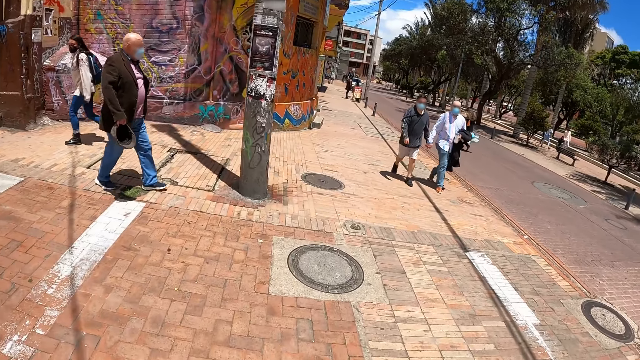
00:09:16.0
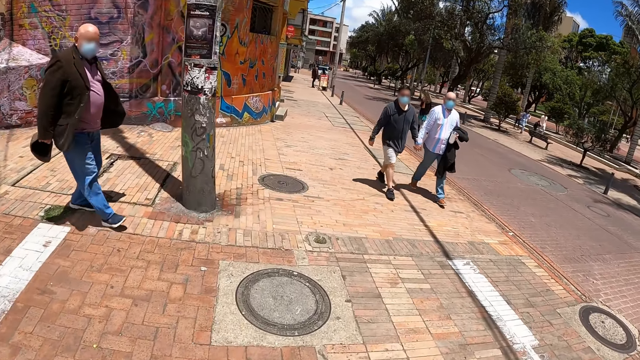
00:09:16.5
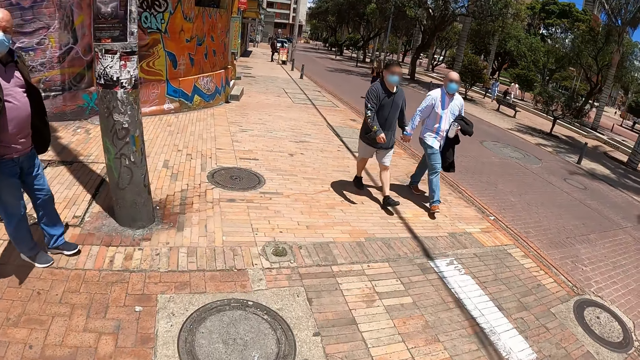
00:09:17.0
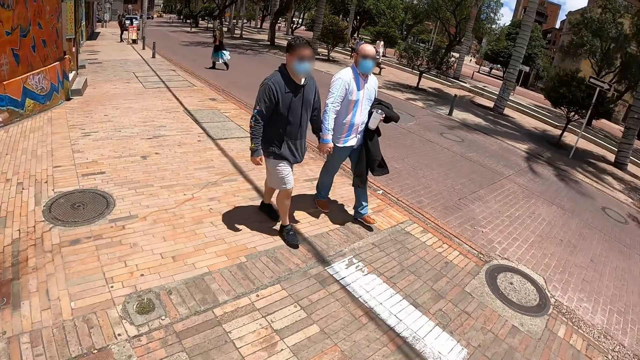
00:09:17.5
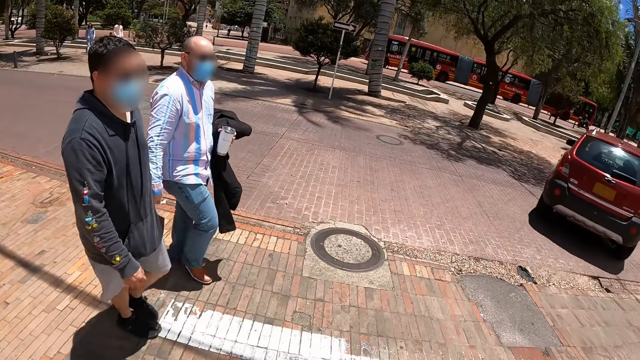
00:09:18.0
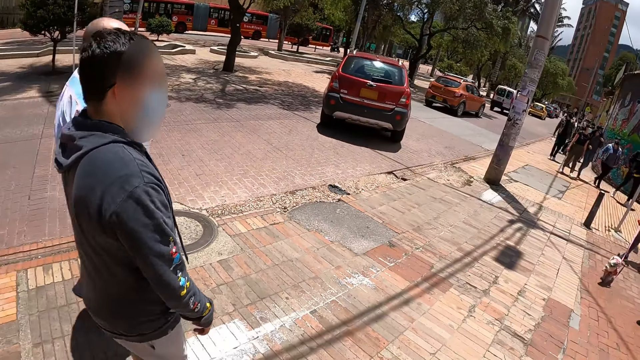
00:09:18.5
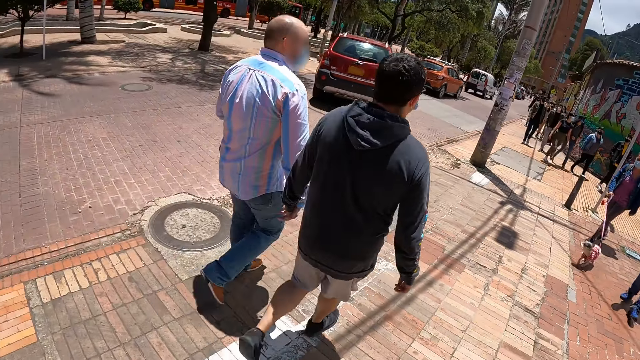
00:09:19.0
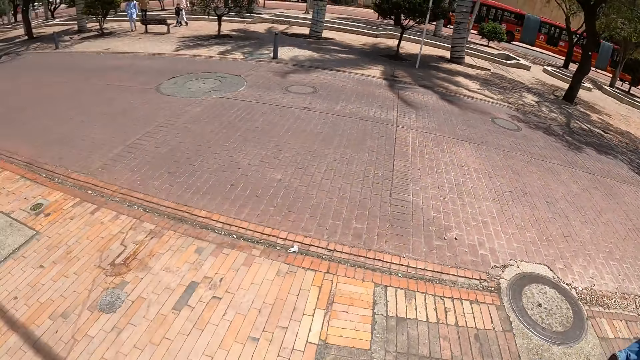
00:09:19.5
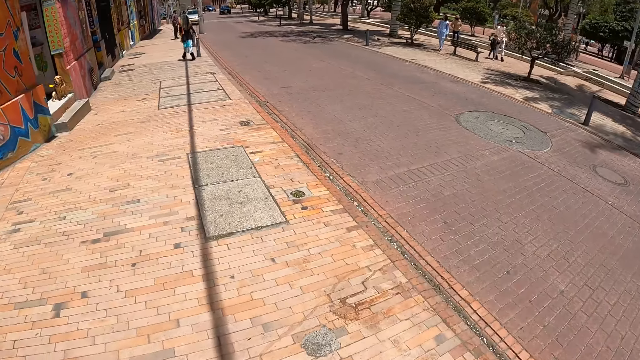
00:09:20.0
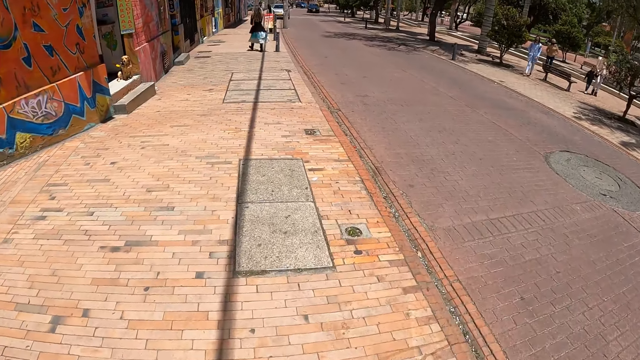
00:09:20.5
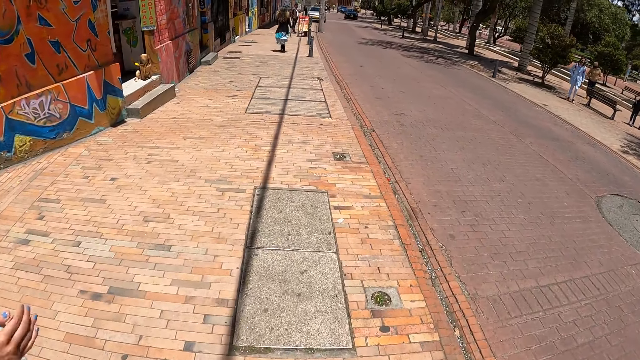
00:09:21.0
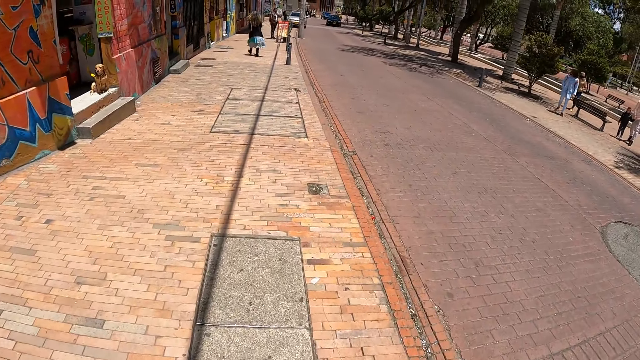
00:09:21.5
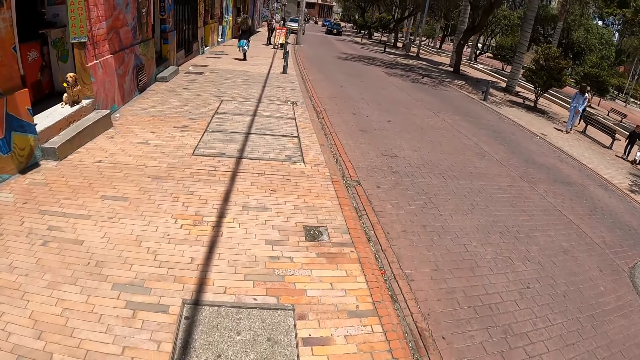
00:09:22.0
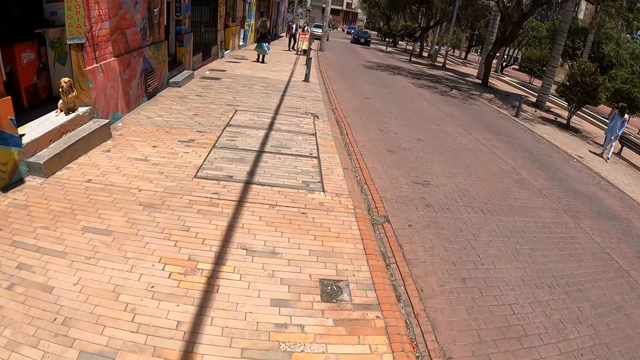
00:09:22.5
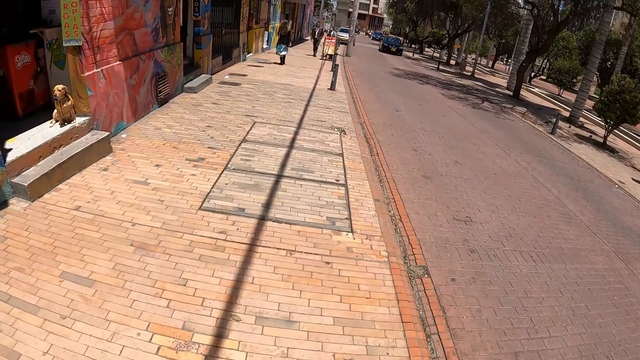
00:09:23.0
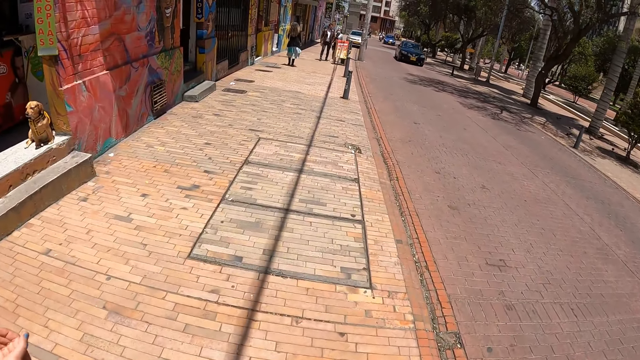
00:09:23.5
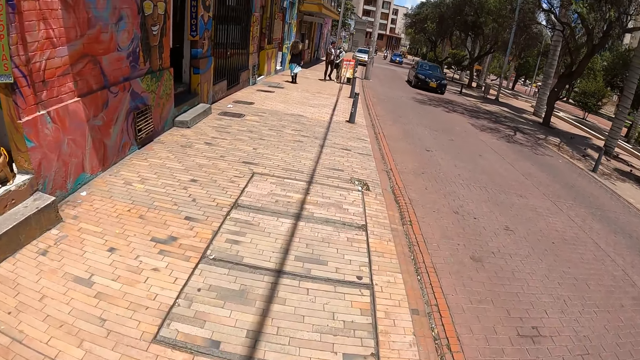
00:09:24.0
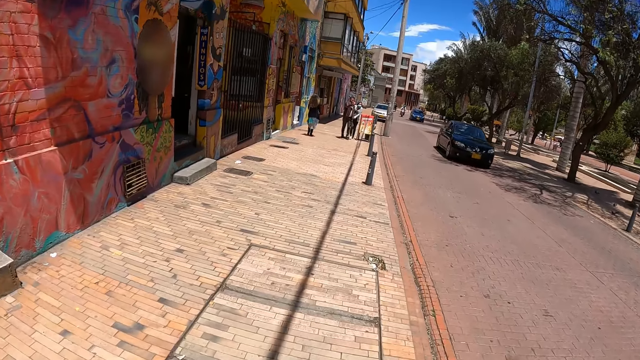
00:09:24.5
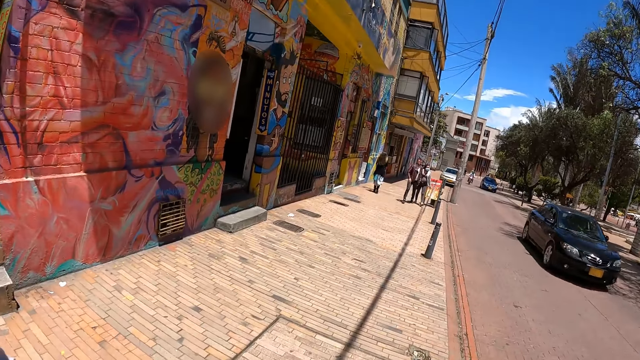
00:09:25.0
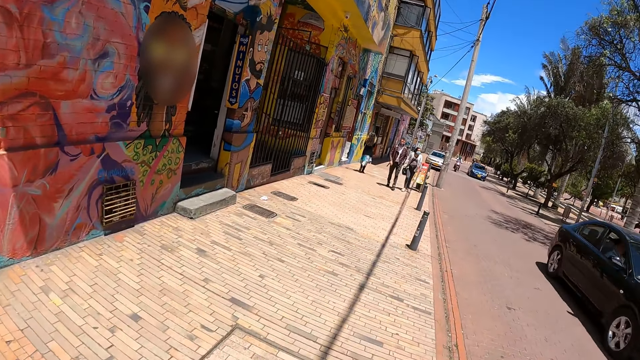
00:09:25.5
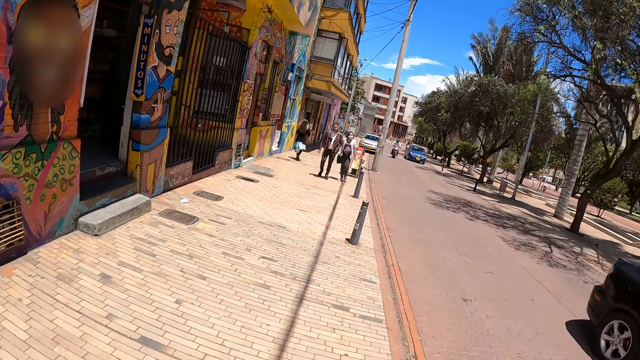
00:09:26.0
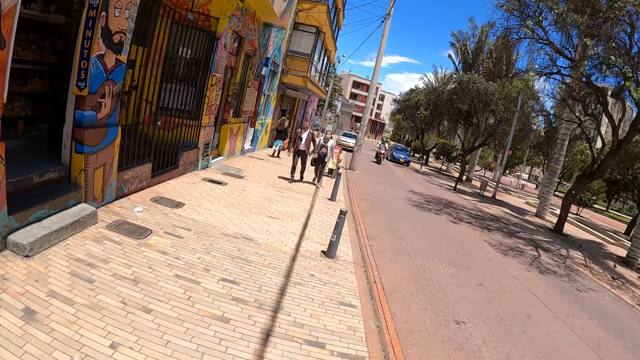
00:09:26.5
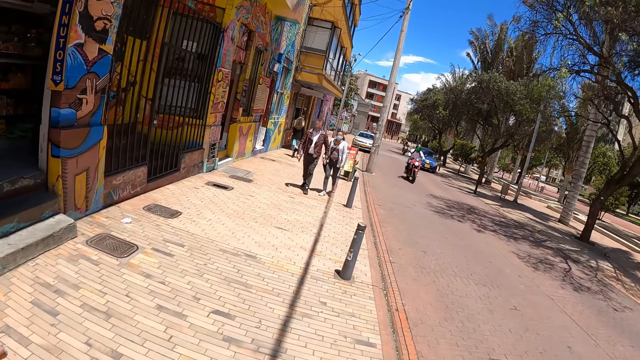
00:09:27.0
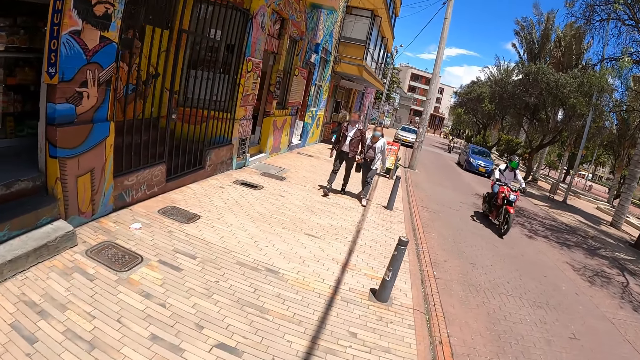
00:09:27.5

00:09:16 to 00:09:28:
The camera wearer turns towards the car. They look around the road, turn towards the pavement, and walk on the pavement with a woman.

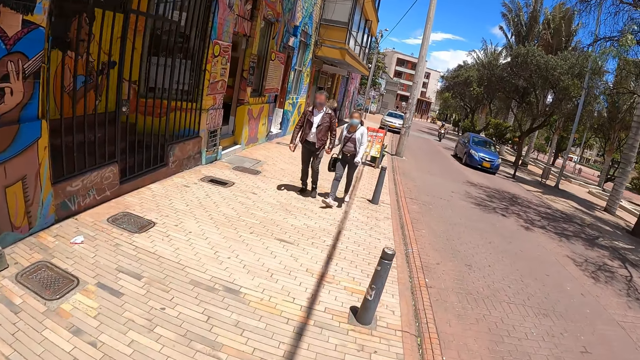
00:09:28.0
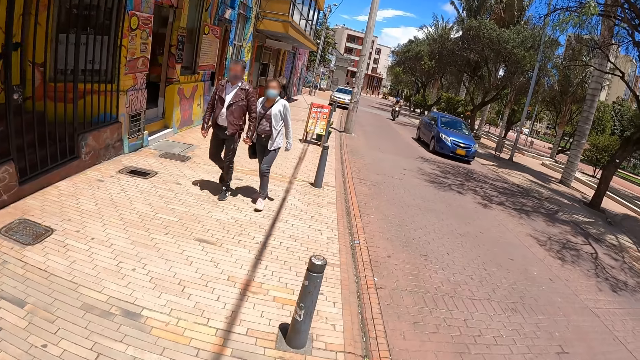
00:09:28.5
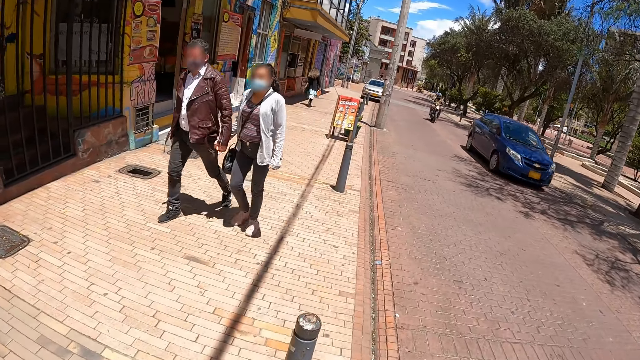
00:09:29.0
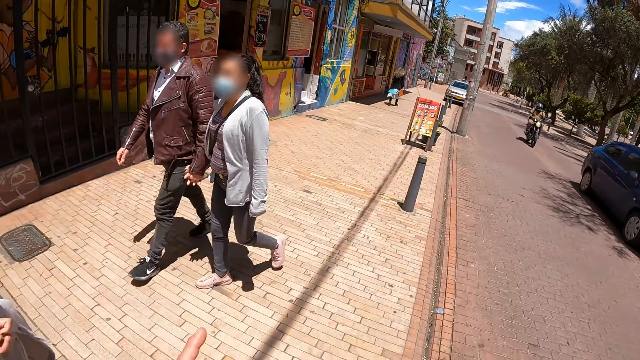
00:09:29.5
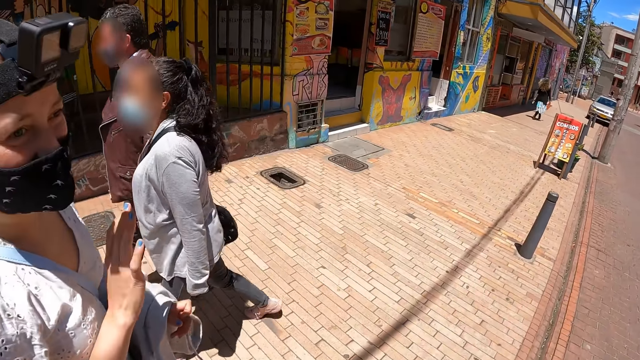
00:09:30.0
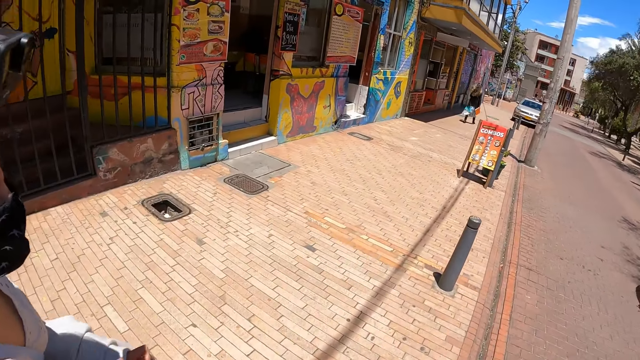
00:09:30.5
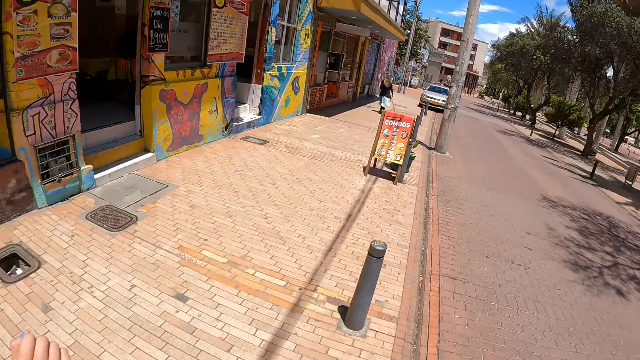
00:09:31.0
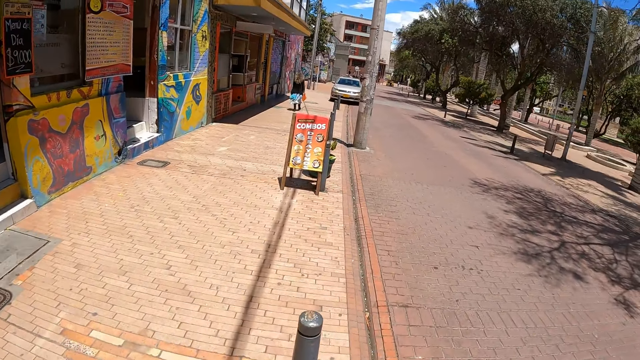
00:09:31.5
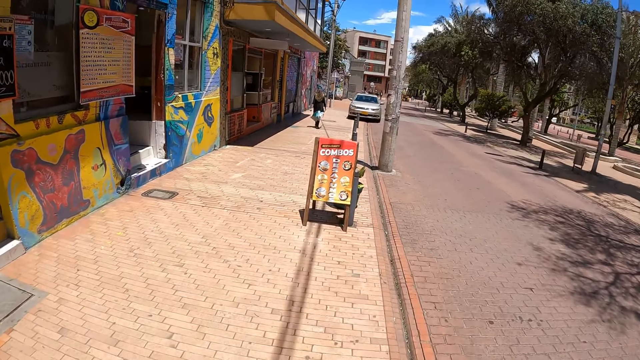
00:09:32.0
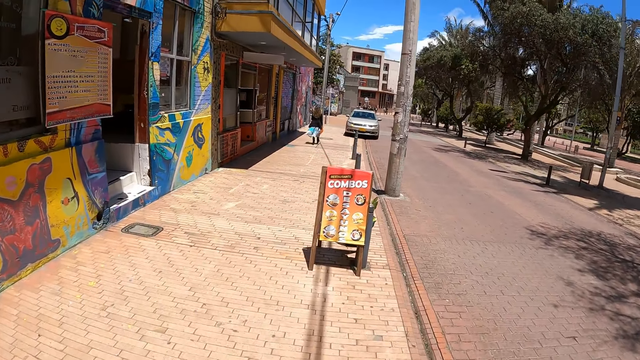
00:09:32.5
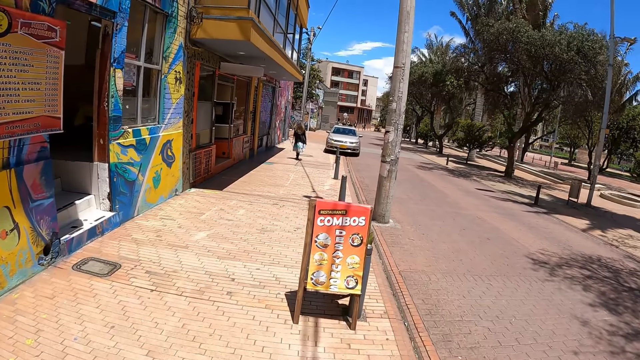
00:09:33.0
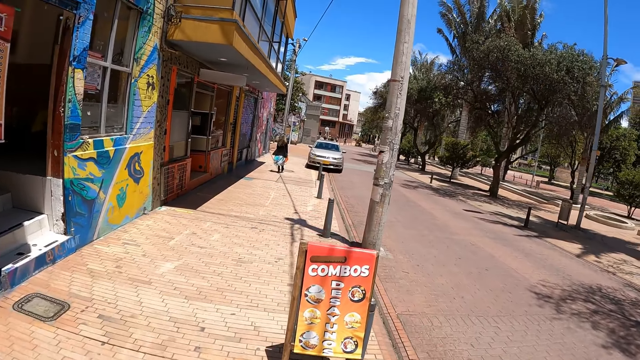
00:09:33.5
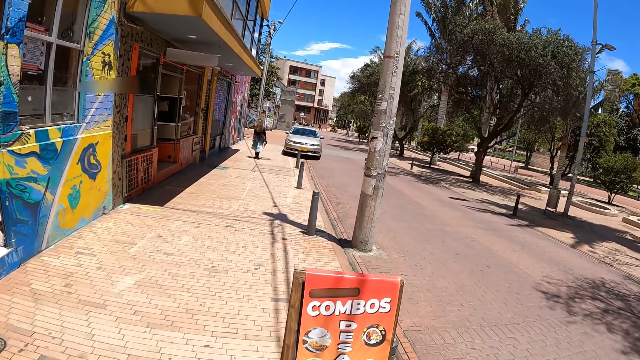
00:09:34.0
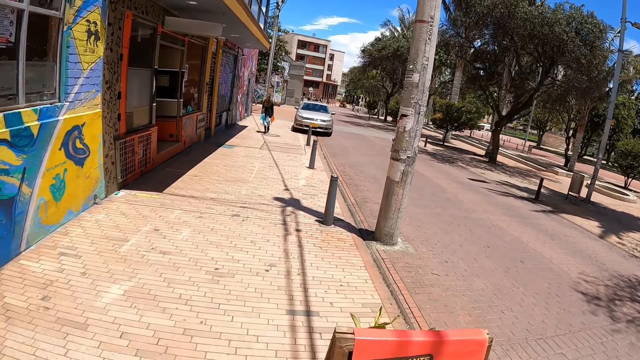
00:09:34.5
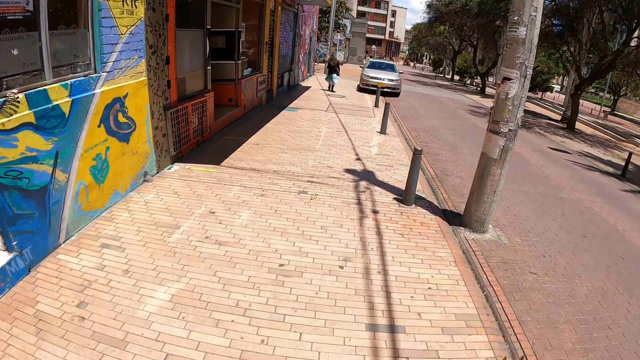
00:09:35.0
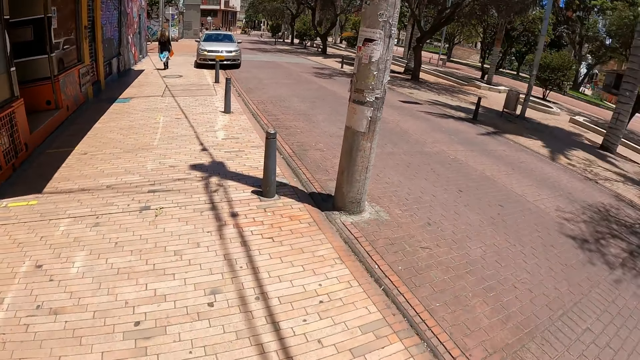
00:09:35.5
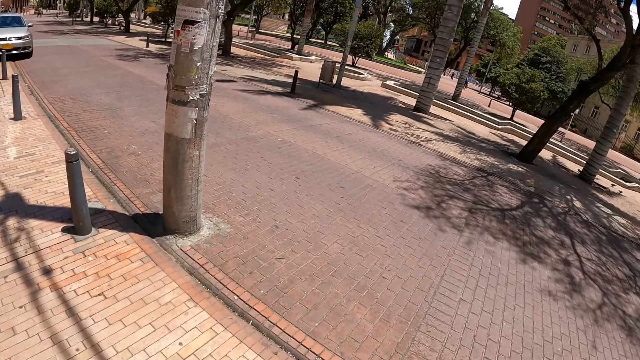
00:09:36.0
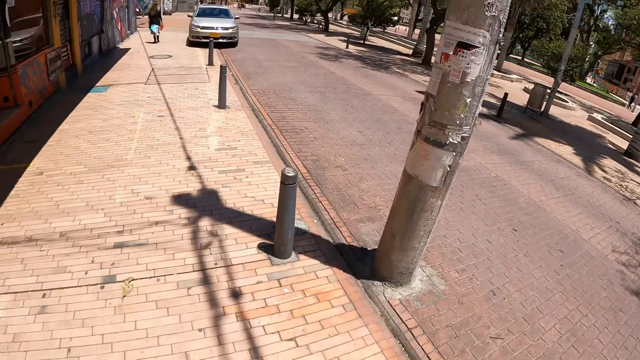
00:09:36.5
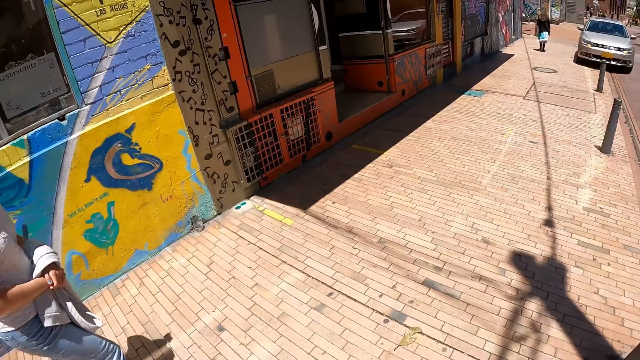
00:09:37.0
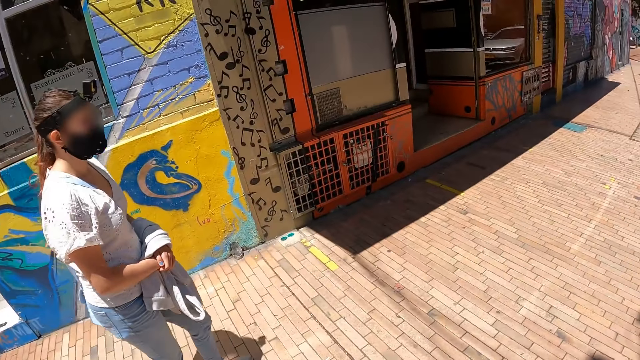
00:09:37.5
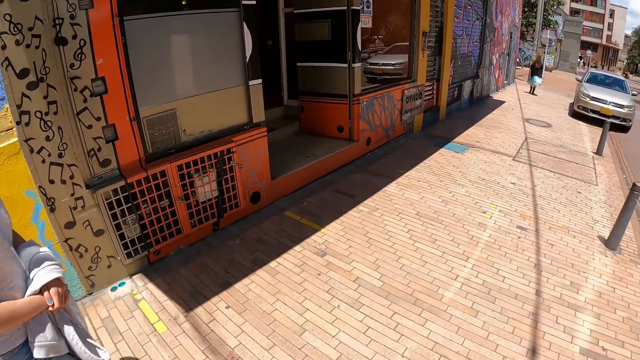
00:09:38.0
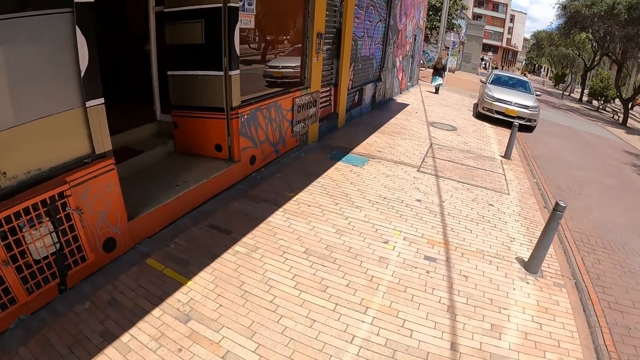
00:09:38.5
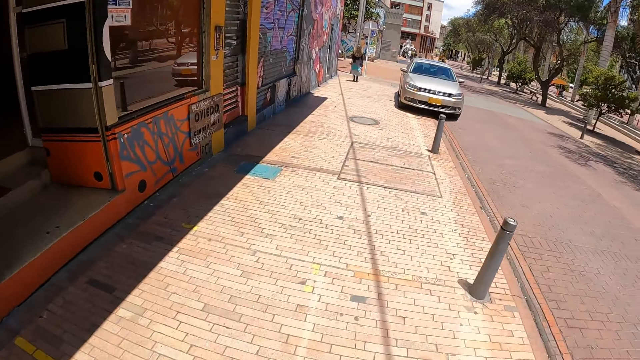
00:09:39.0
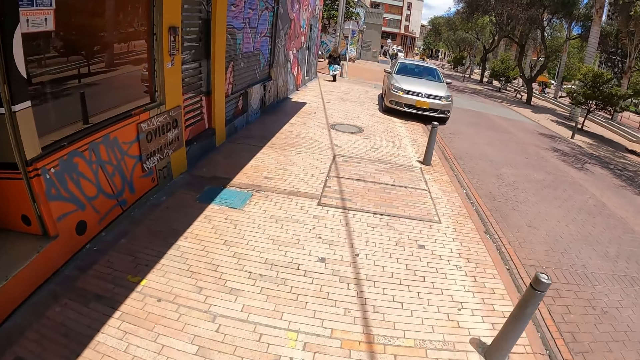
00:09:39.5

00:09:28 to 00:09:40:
The camera wearer walks on the side of the road. They look around and look at a woman. They walk on the pavement with the woman.
